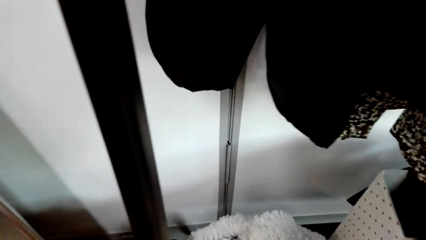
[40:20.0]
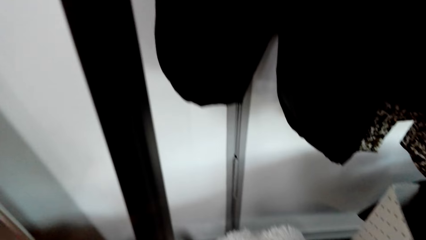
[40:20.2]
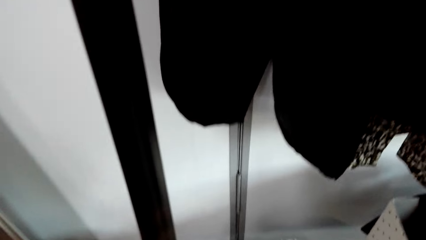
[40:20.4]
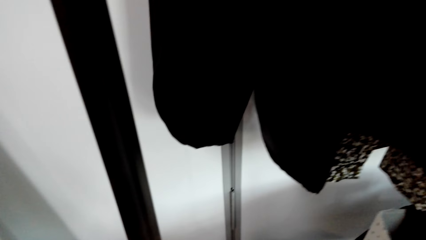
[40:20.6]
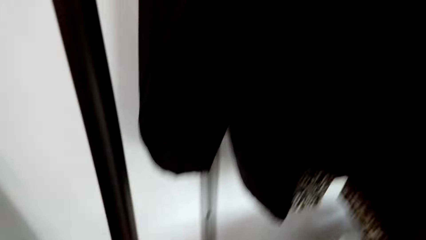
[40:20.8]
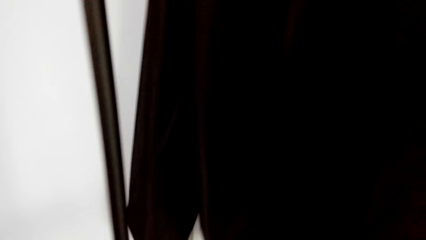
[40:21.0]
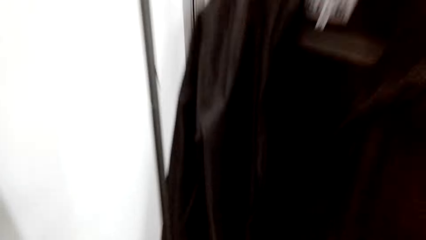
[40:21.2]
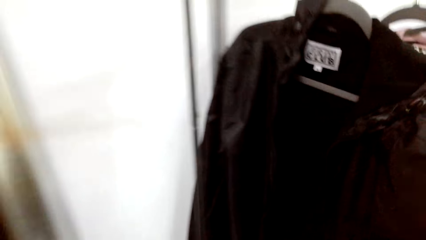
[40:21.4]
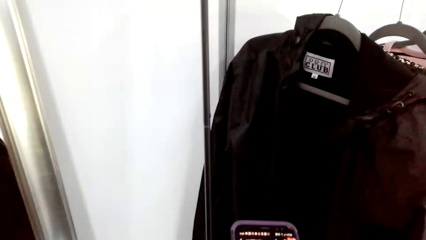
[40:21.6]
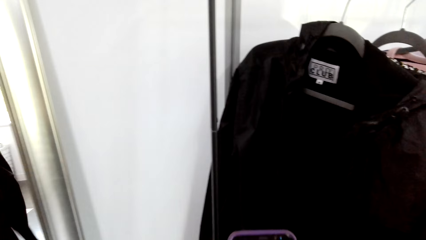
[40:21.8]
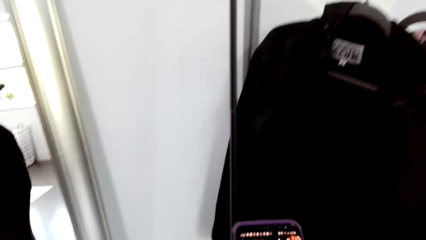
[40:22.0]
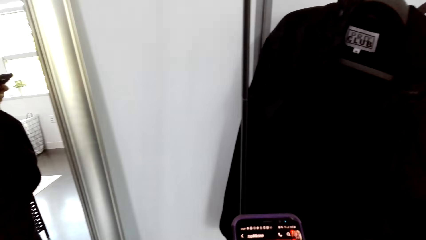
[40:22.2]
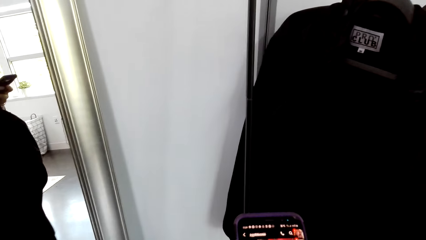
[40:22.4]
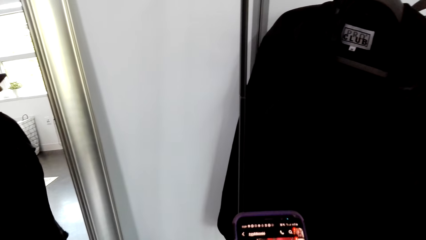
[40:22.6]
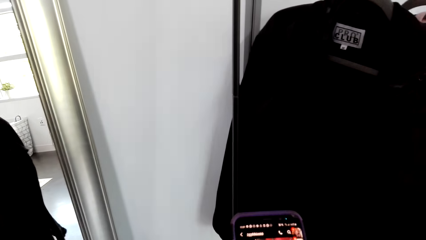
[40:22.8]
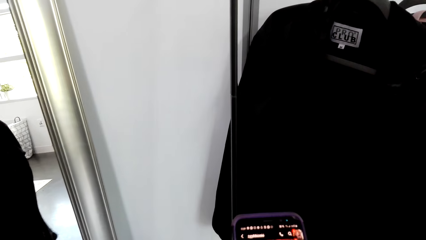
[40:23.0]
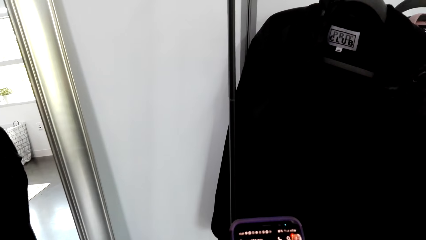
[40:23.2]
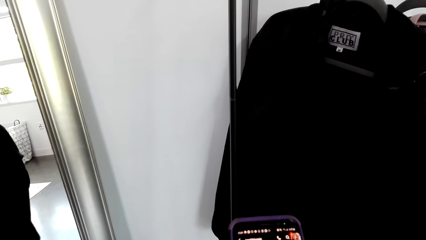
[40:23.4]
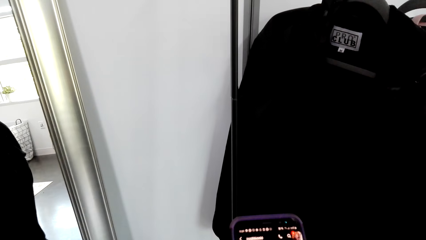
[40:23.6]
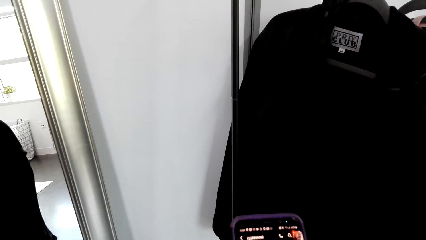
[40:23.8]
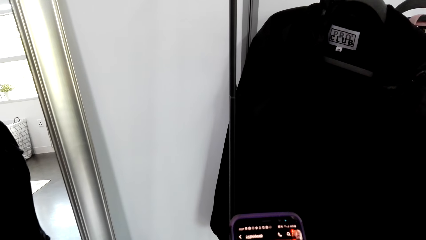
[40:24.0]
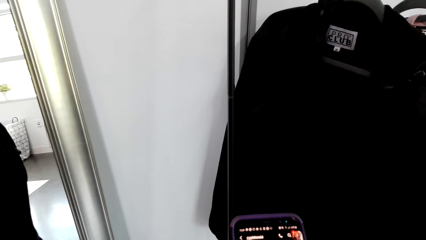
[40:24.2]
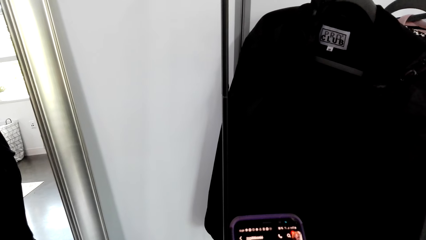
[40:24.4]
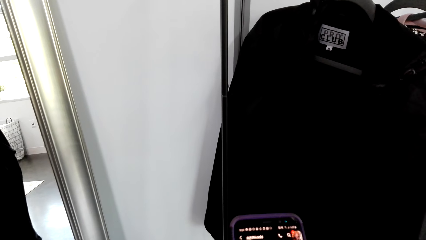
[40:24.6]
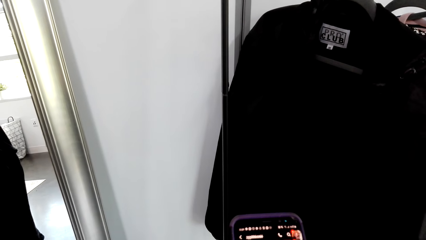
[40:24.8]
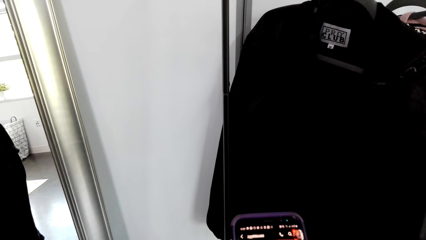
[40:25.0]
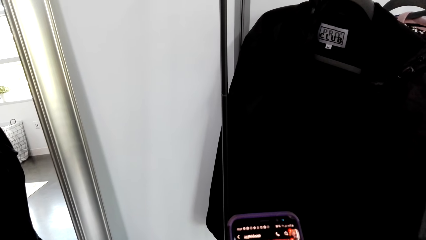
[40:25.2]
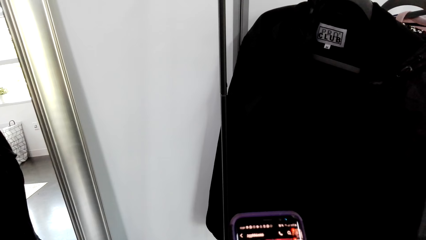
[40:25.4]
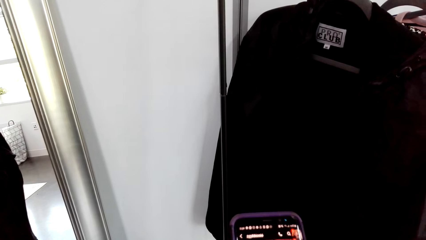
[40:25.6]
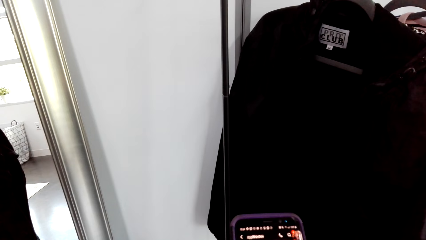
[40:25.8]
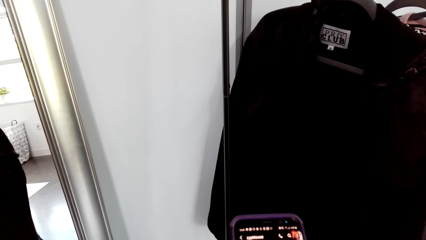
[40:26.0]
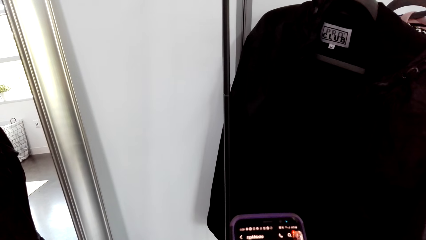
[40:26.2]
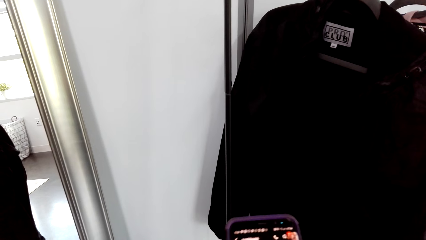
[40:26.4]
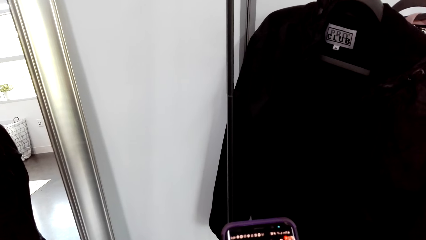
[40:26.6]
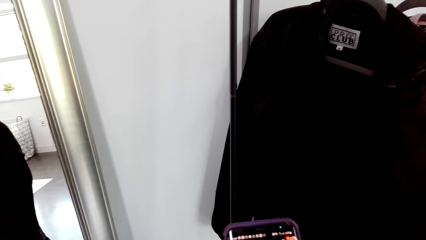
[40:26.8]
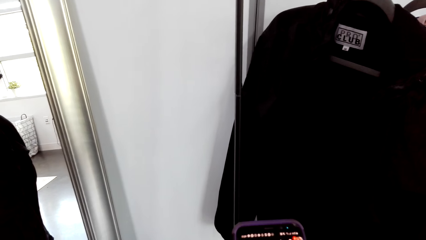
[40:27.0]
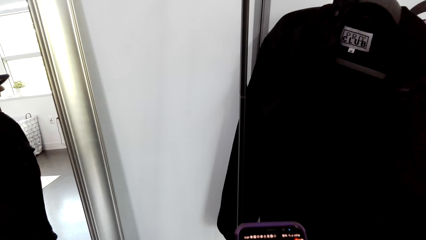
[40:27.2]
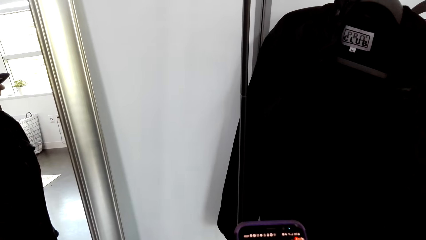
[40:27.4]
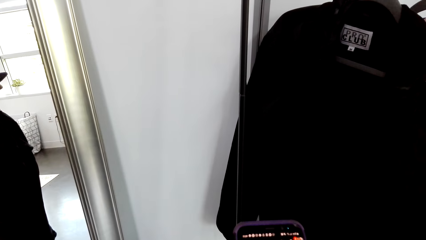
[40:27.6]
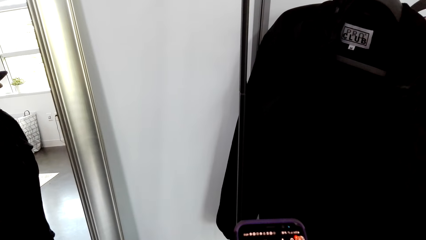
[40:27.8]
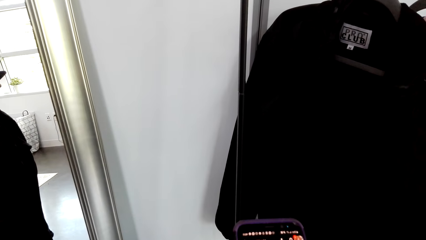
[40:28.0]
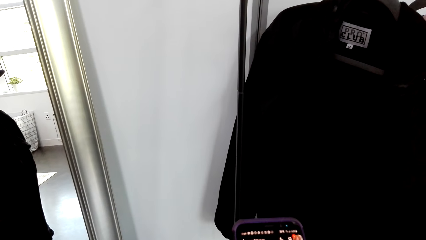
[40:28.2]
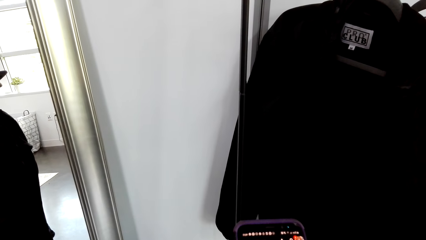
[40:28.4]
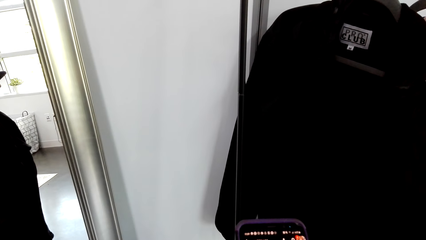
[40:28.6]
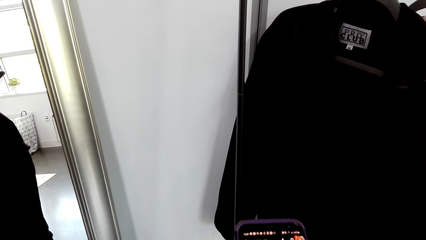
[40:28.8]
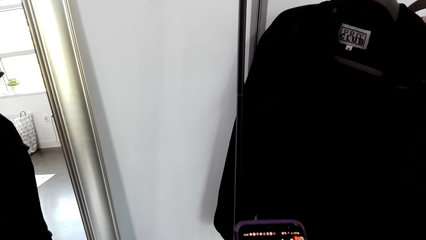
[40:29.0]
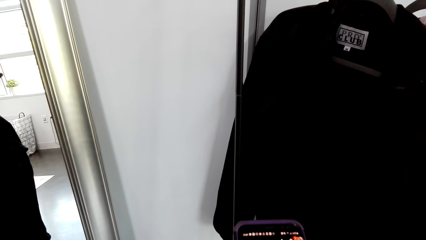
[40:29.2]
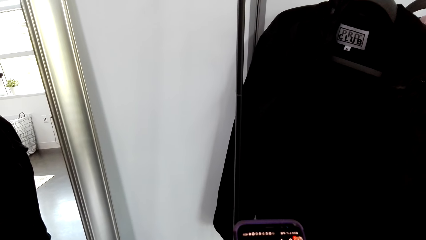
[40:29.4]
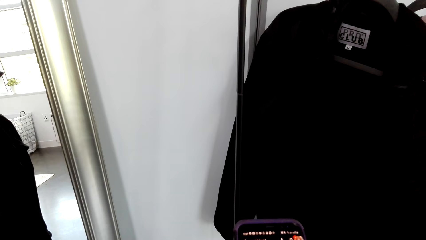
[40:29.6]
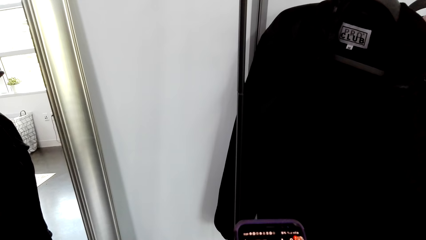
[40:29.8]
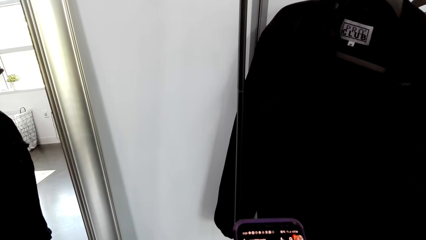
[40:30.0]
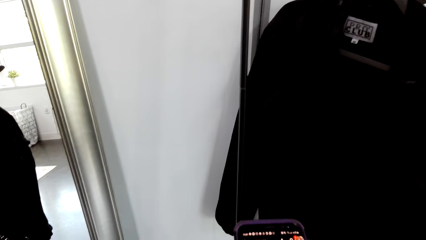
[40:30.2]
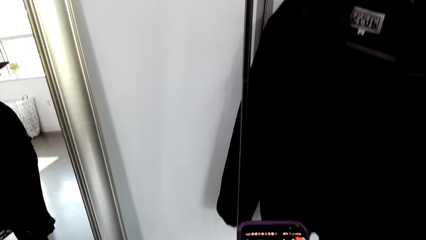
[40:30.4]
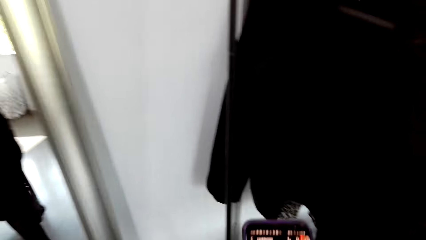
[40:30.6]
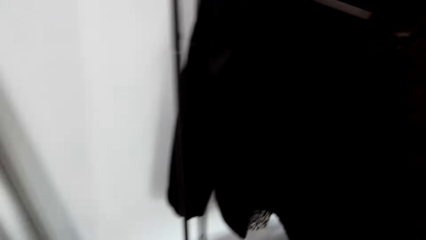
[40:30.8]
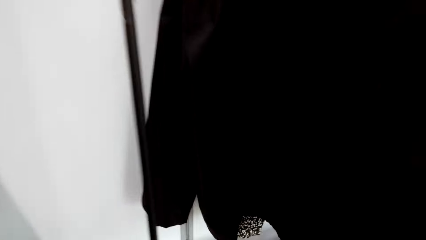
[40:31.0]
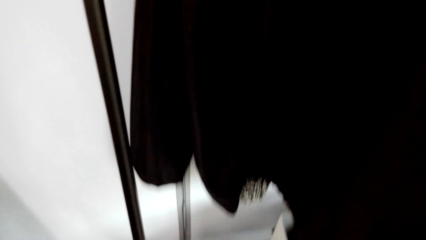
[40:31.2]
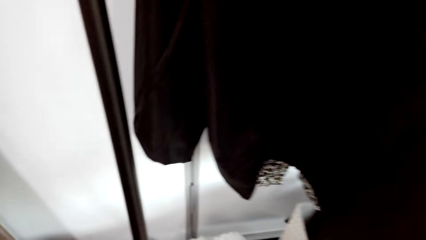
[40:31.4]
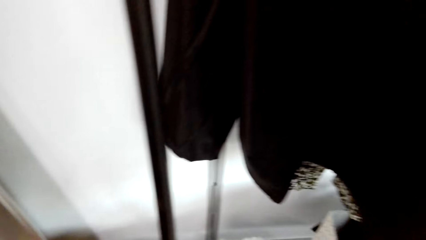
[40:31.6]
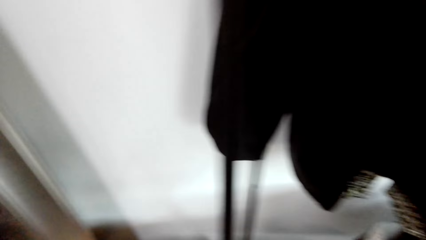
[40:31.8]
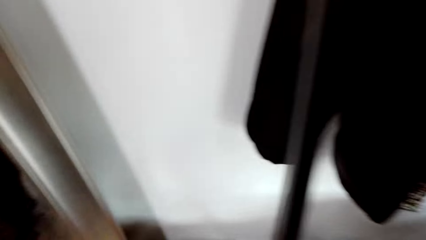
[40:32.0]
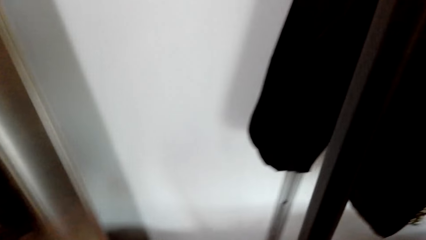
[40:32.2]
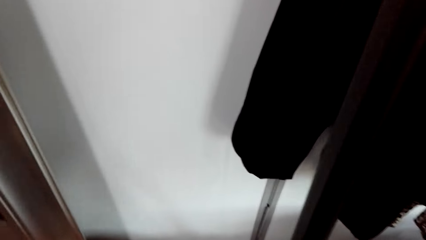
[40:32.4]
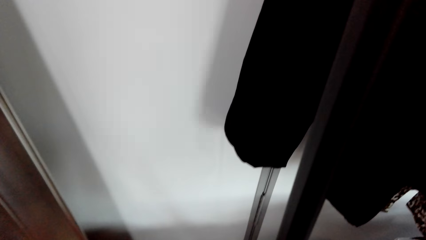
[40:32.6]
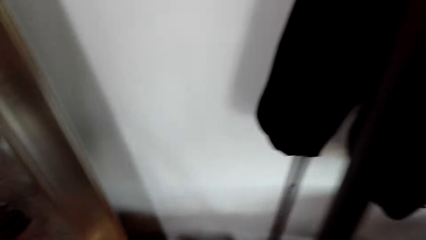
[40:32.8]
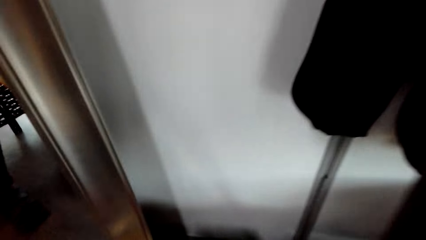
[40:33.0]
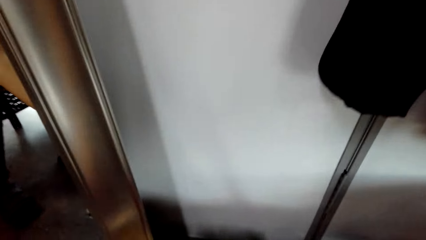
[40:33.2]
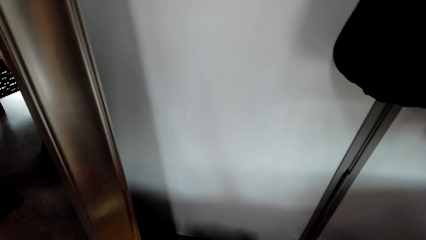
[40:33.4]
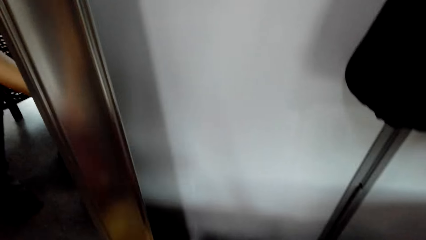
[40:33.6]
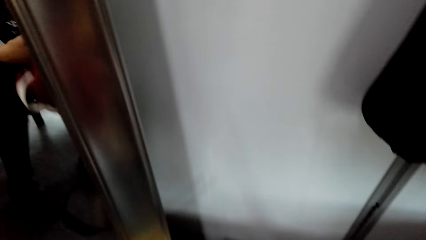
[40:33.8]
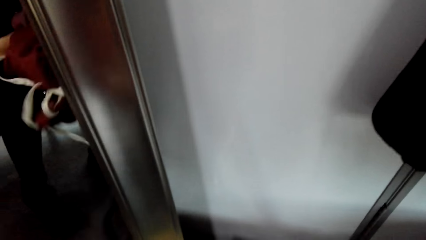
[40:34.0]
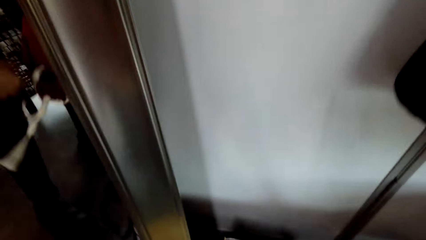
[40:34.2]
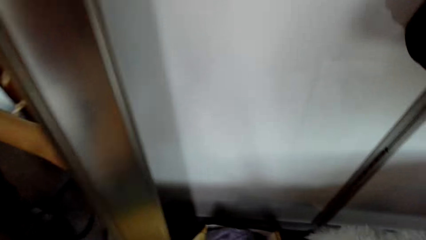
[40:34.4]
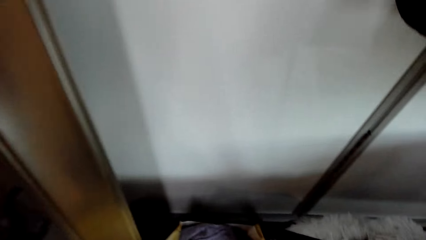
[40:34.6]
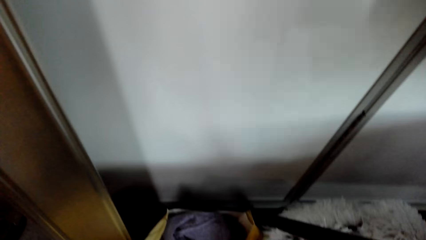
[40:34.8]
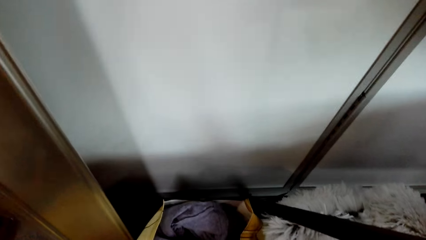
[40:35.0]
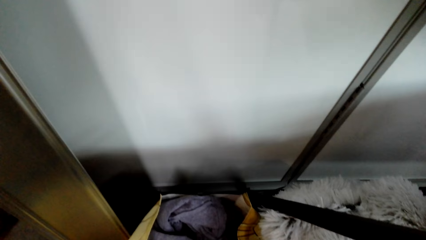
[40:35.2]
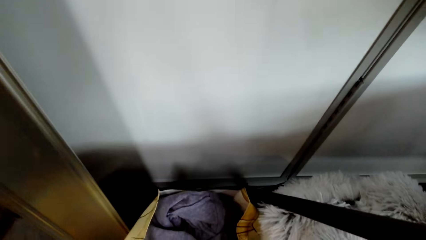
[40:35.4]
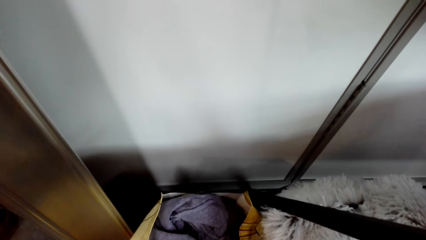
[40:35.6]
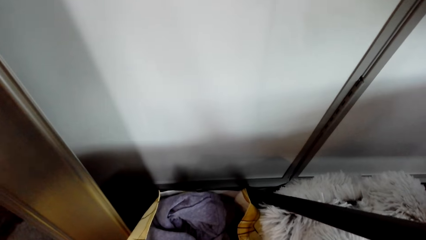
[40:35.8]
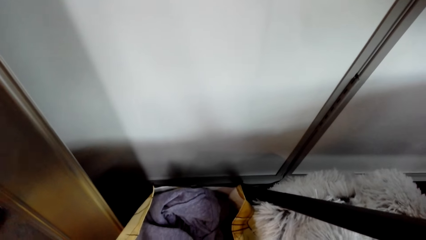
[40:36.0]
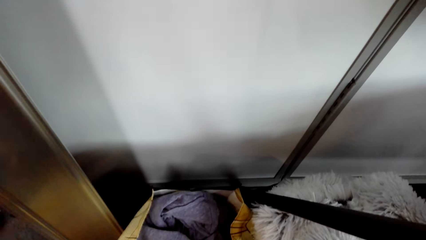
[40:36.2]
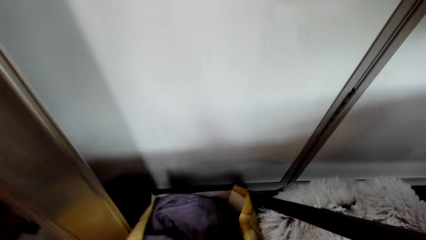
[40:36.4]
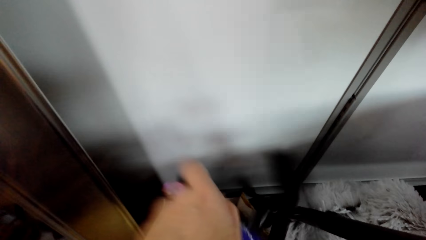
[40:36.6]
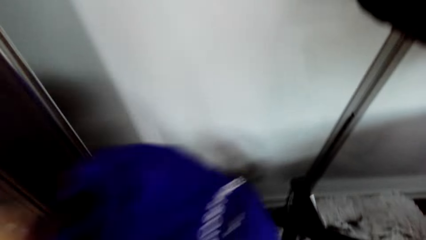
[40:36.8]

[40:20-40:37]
The camera wearer looks at the clothes. They hold the phone and operate the phone. They pick up the T-shirt. They put away the phone. They hold the sweater. They look at the clothes.
